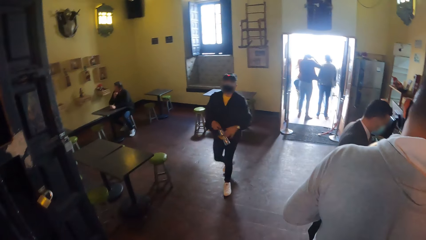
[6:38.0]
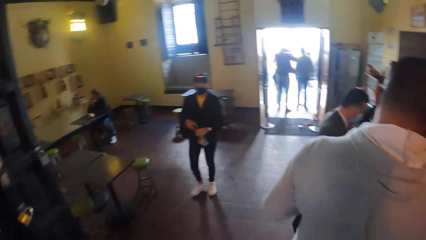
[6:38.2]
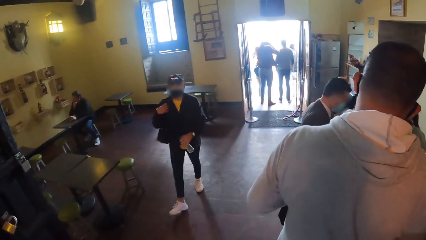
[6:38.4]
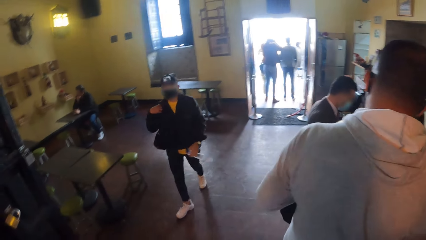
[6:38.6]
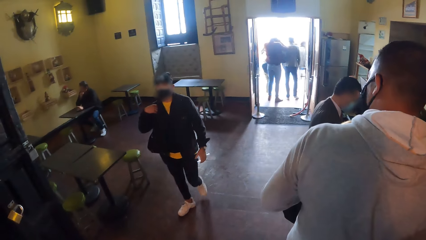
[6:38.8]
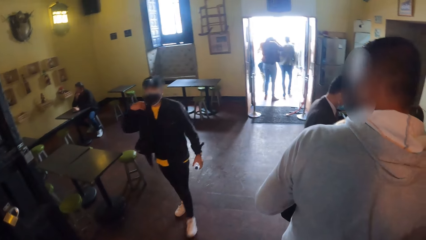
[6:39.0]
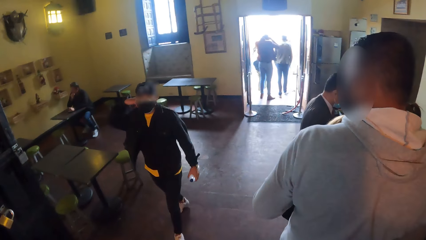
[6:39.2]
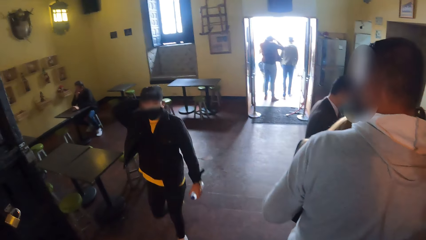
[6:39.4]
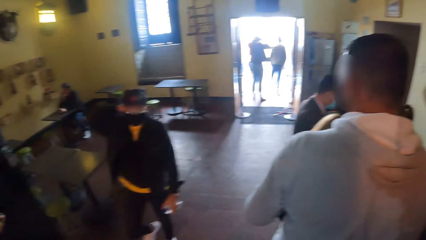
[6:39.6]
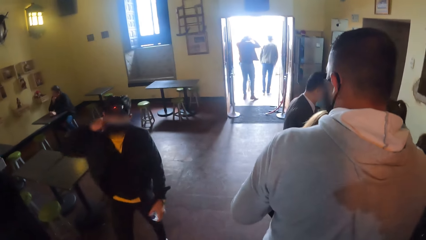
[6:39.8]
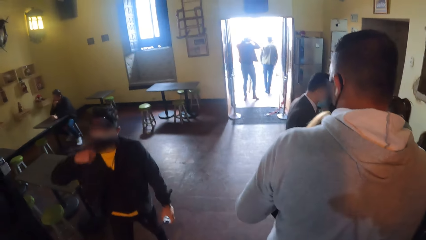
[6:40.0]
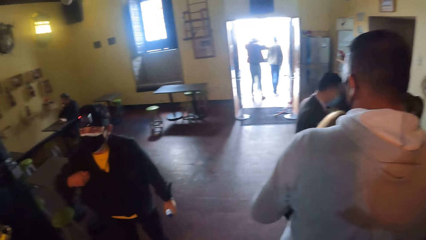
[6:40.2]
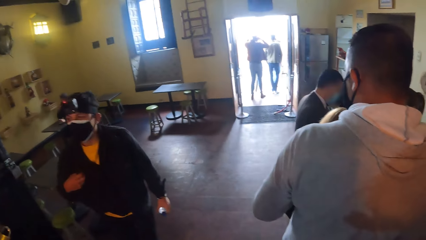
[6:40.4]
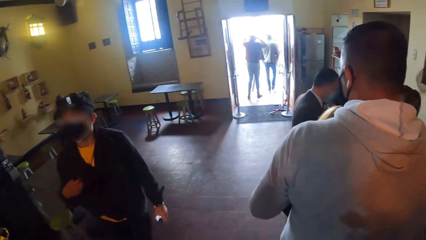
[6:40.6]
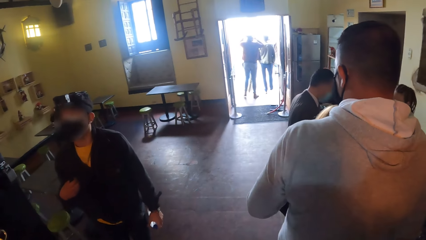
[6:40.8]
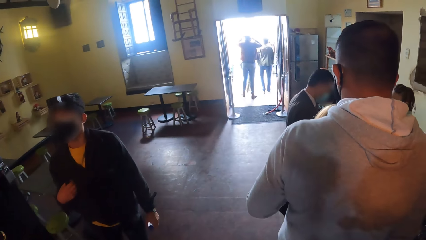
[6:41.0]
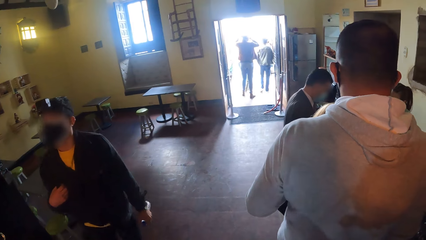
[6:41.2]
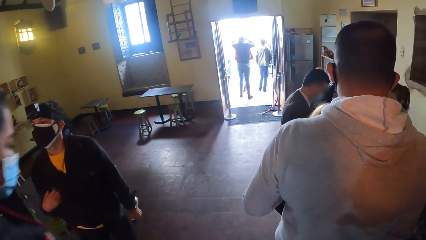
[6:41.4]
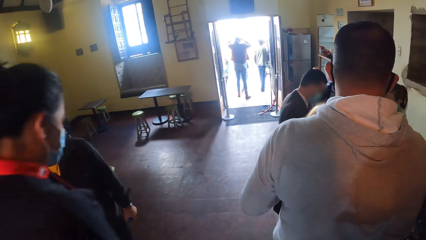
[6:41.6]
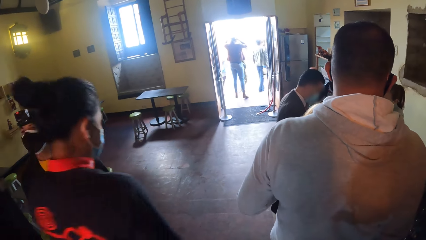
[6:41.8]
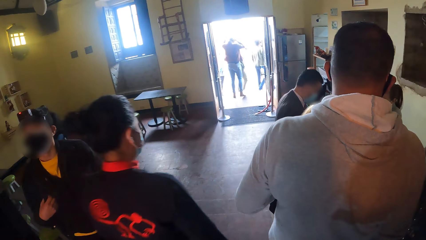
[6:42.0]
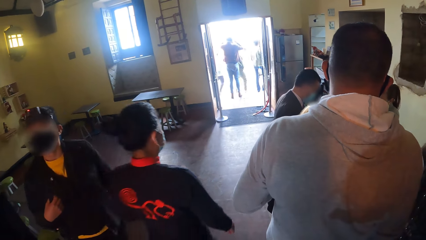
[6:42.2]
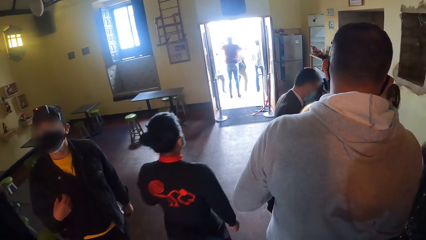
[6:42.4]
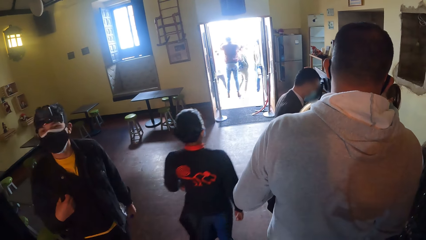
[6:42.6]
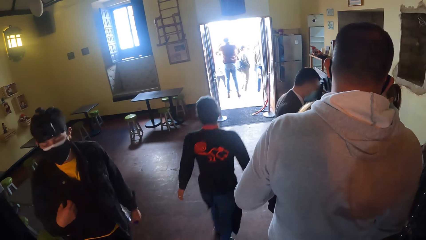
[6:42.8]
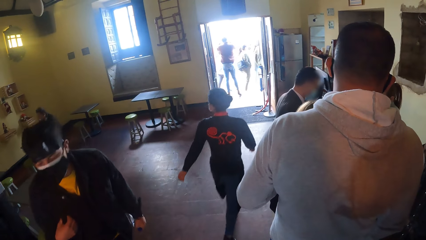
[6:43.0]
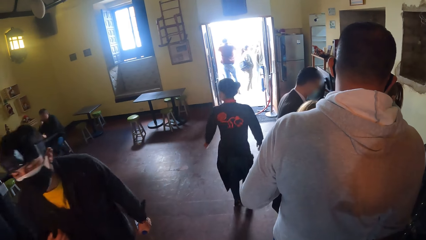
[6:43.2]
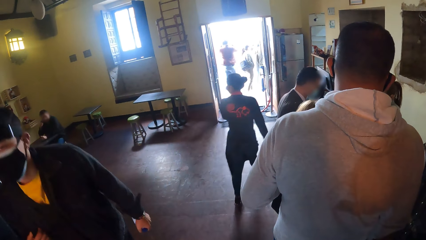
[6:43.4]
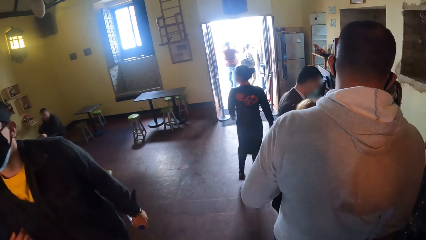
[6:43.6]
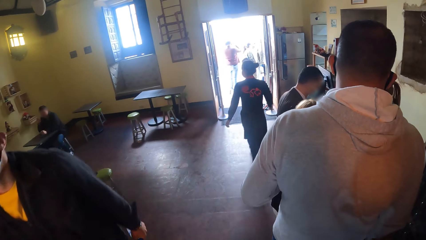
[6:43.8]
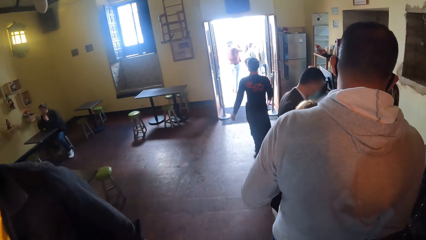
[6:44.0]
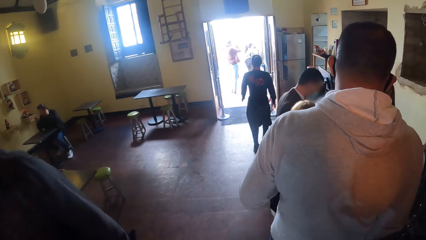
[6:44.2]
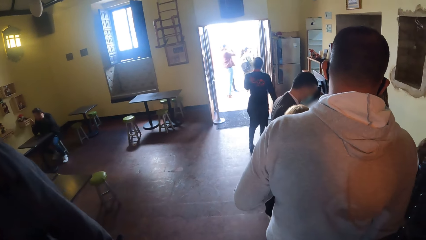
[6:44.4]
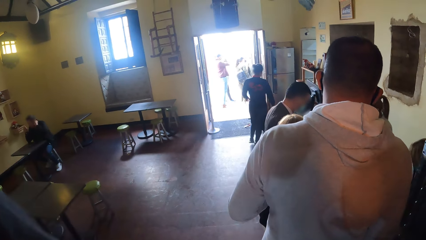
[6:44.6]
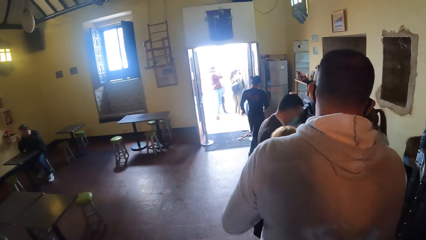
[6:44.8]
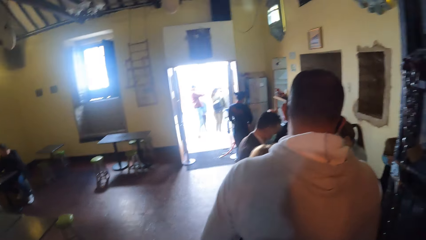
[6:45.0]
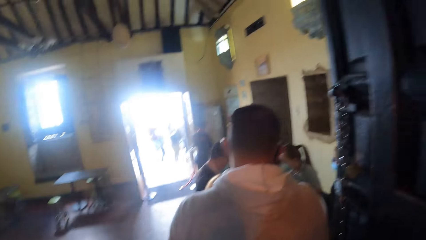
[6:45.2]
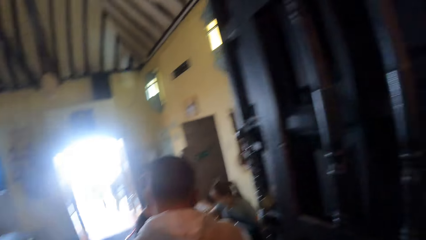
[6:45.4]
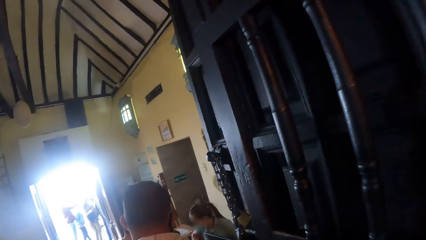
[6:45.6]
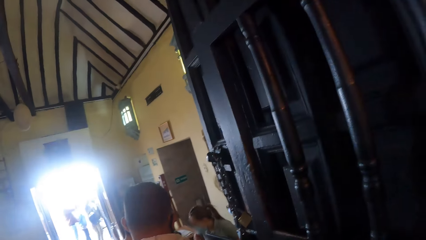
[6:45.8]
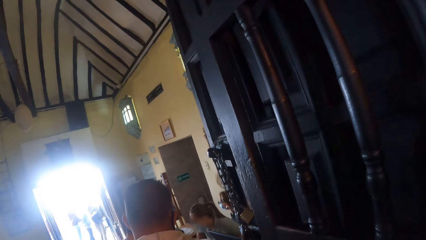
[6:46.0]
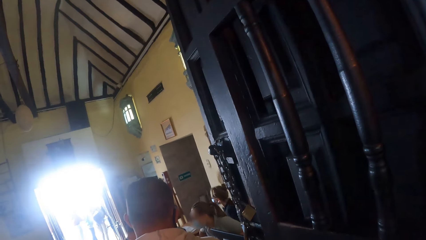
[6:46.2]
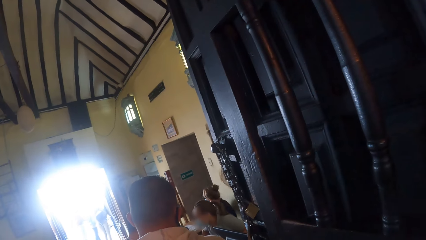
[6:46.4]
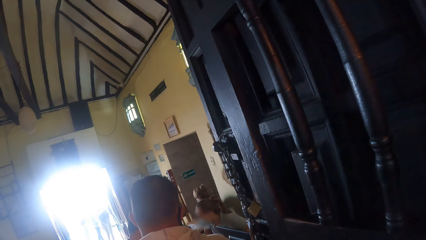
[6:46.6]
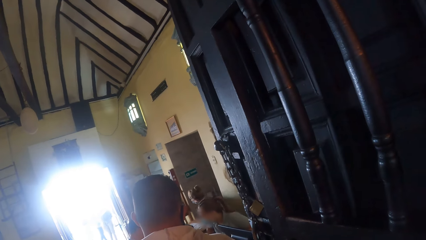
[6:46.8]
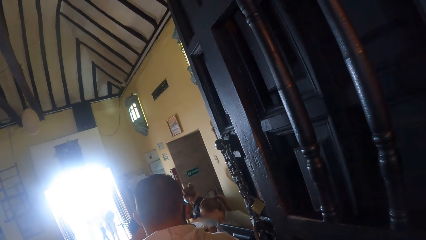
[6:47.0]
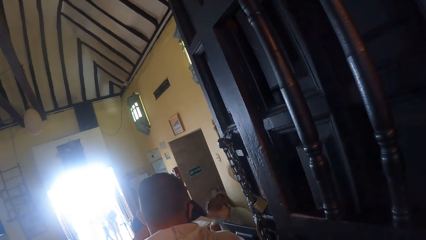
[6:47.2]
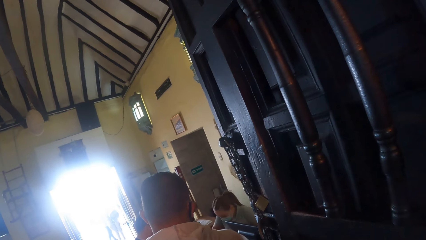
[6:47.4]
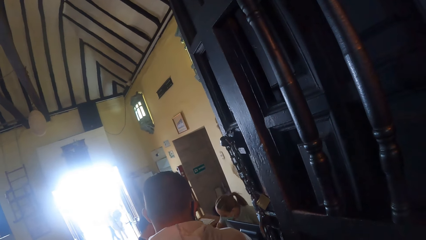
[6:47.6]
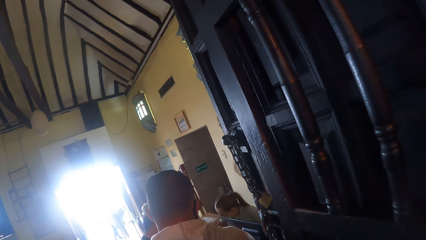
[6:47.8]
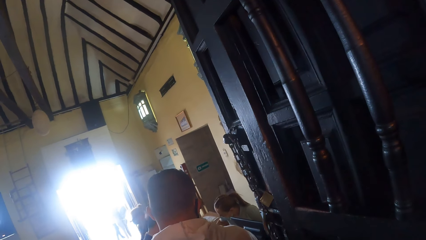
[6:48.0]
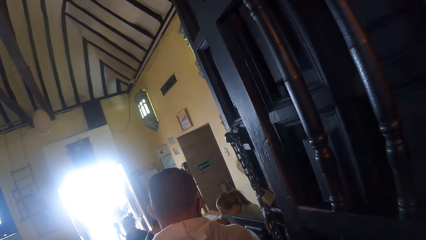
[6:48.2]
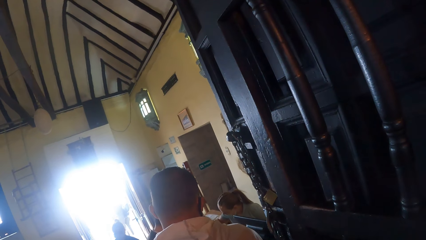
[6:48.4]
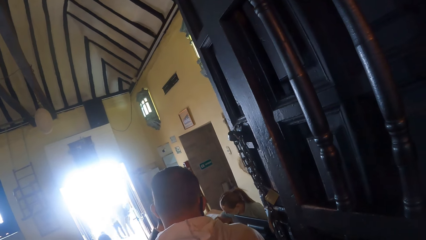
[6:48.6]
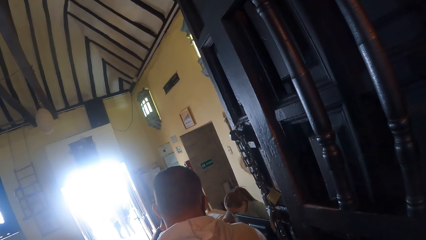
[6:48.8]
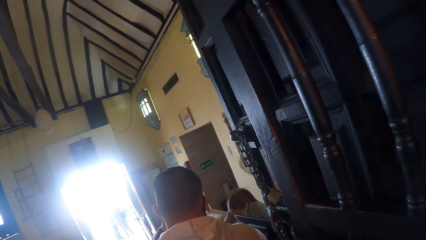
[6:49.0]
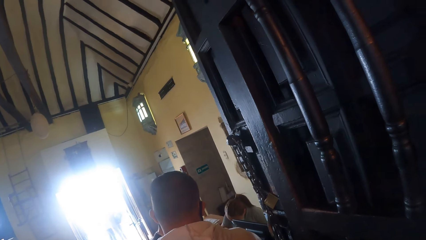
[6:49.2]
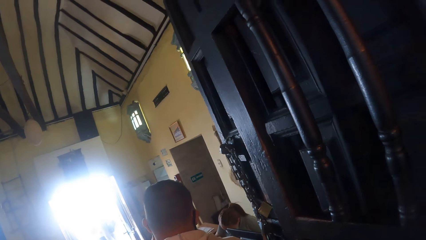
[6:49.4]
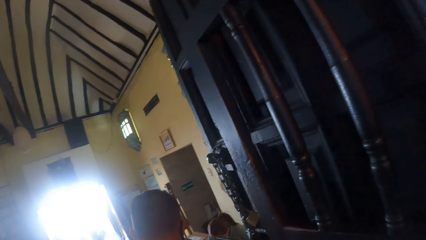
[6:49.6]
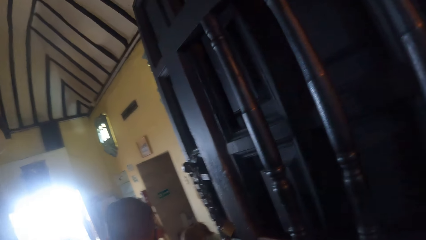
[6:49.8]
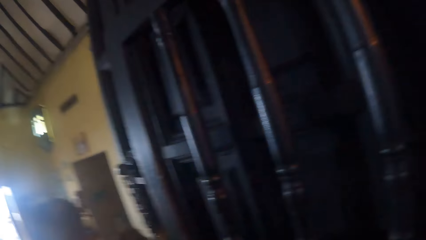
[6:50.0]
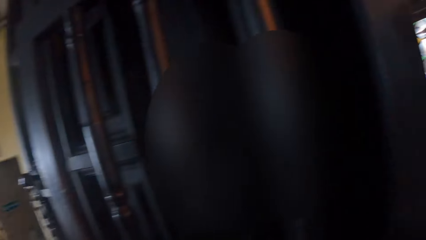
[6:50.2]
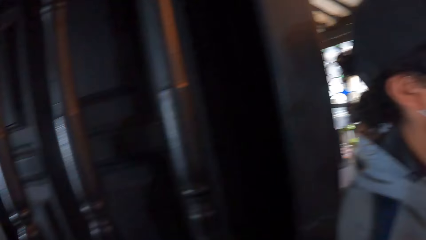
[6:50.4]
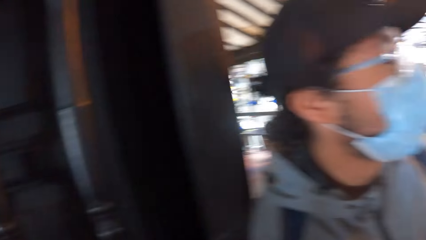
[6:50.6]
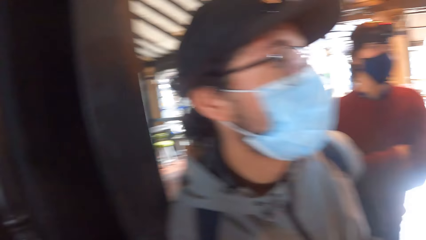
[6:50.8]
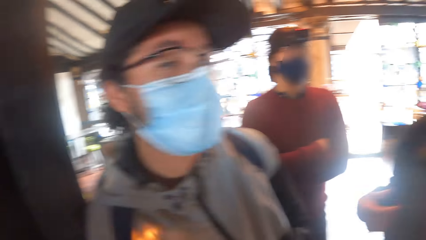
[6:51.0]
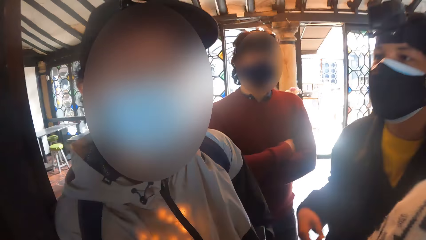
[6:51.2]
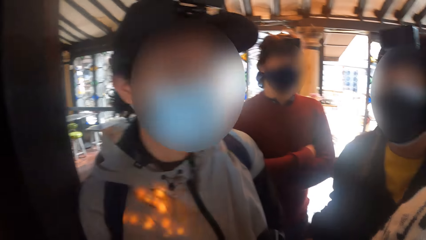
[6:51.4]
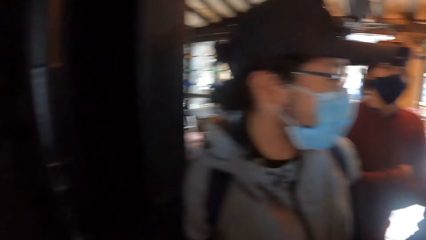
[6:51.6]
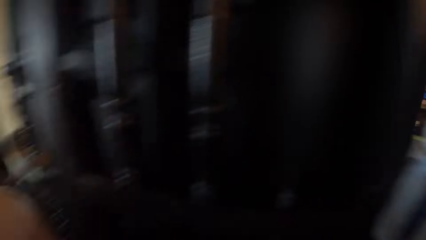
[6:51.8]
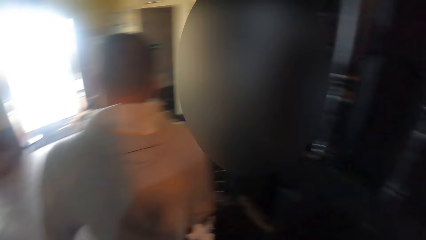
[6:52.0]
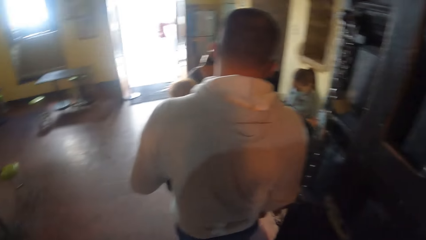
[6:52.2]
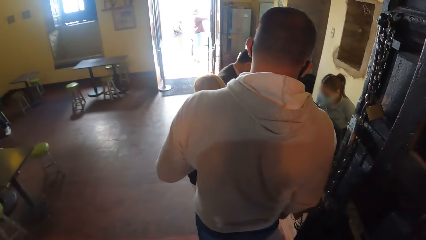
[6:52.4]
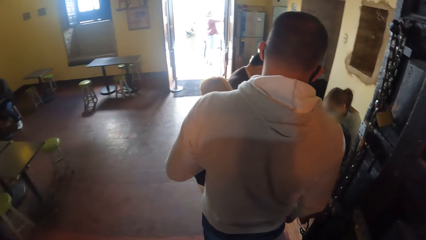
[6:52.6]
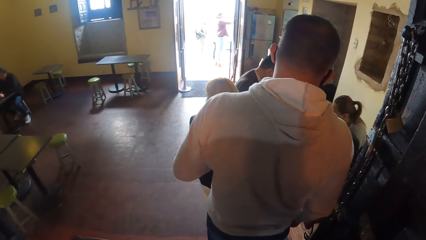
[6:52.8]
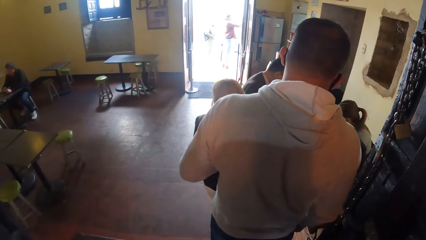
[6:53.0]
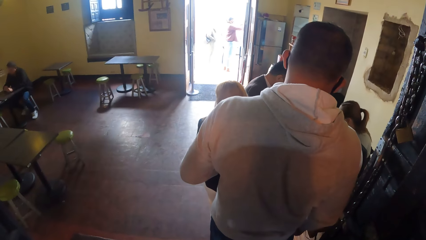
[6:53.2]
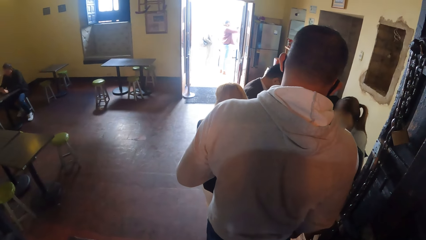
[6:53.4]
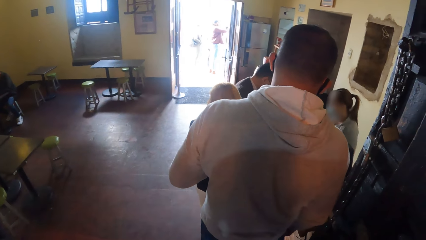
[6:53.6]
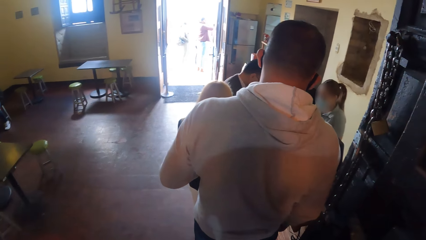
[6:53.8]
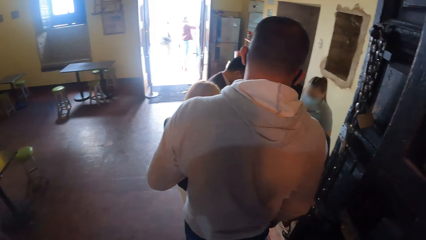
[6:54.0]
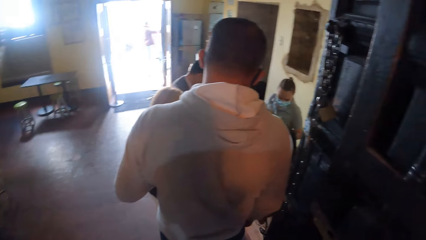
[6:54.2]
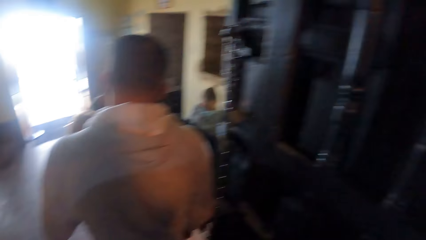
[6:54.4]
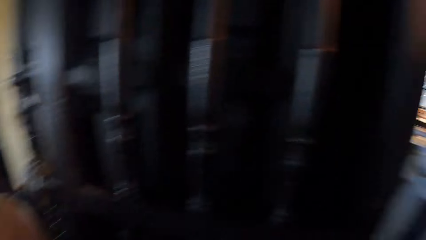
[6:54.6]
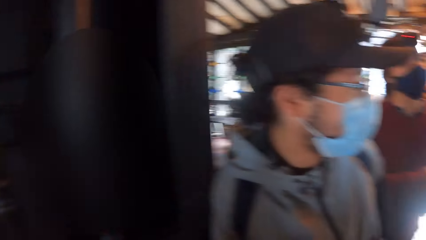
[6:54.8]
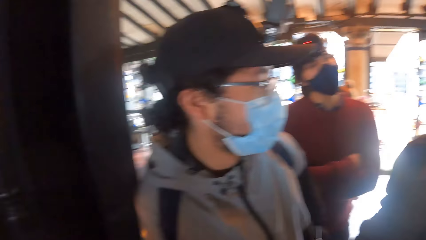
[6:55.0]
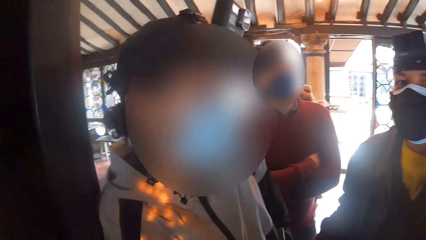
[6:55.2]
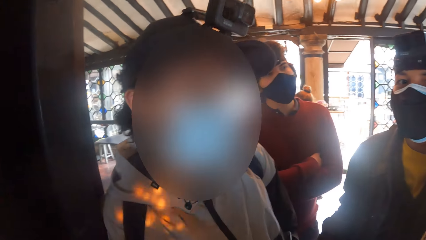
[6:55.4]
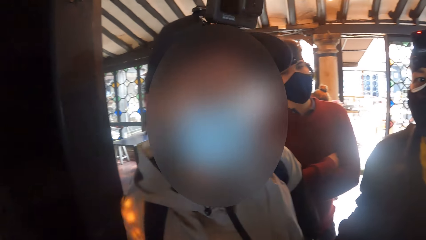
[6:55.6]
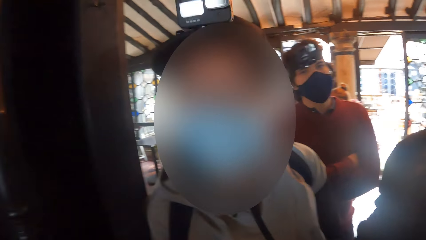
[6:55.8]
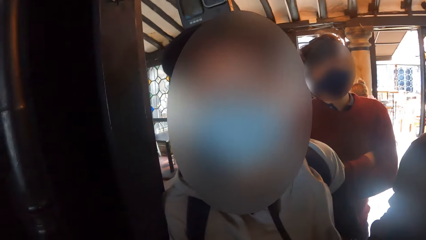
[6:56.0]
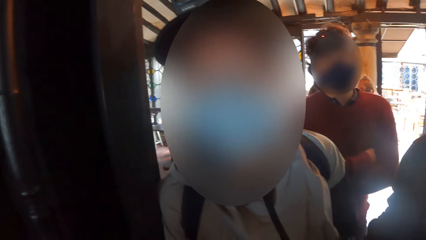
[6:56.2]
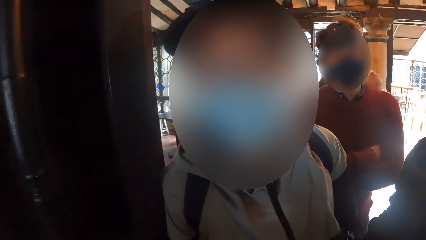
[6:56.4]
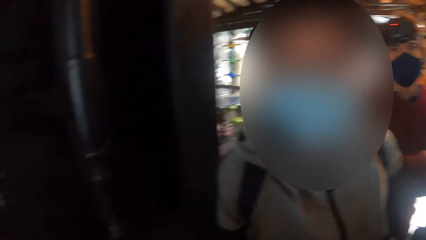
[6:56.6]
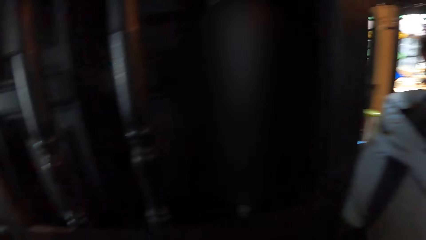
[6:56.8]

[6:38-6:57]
A woman walks past the camera wearer. A man walks past the camera wearer. The camera wearer converses with a person. They look around.
